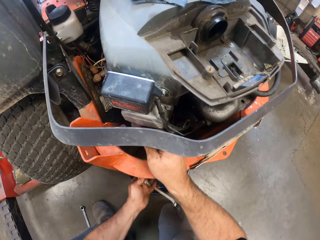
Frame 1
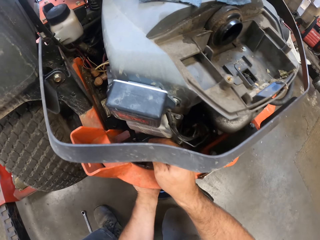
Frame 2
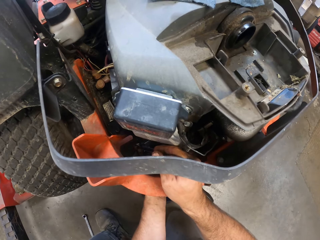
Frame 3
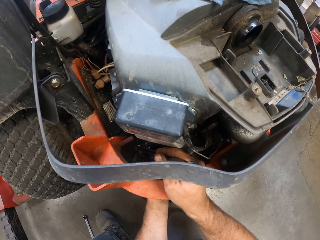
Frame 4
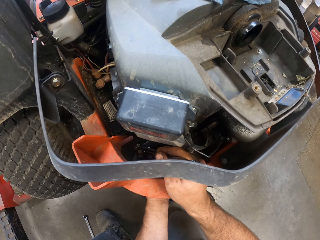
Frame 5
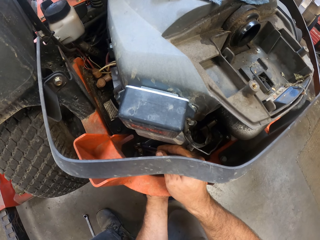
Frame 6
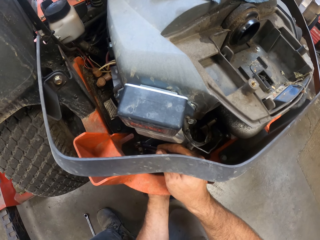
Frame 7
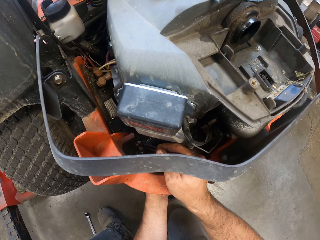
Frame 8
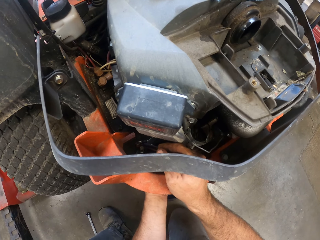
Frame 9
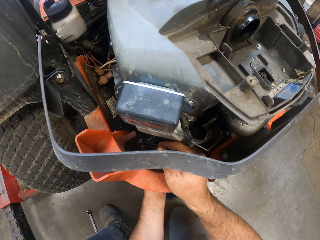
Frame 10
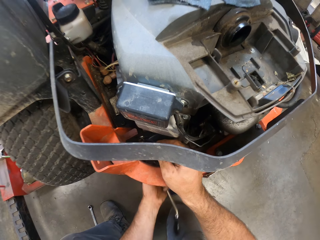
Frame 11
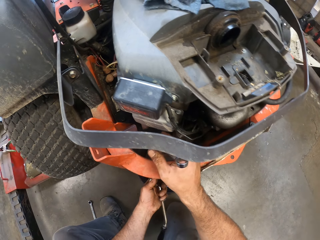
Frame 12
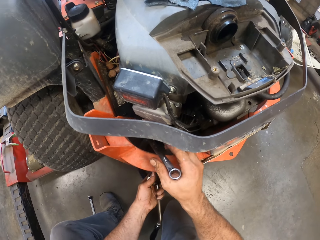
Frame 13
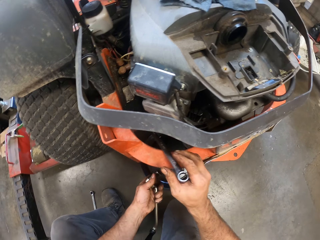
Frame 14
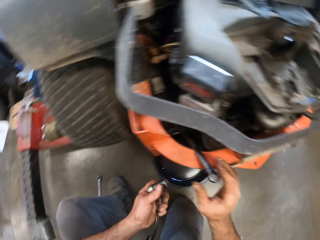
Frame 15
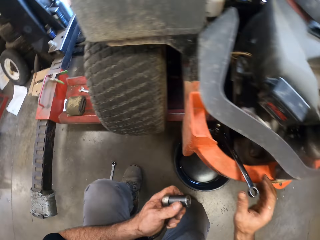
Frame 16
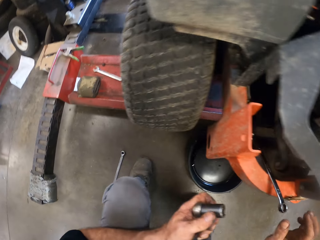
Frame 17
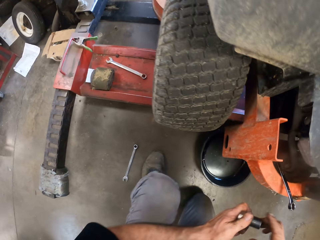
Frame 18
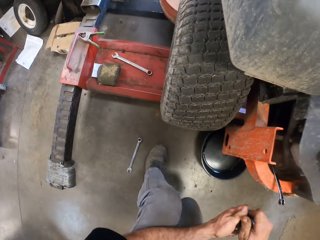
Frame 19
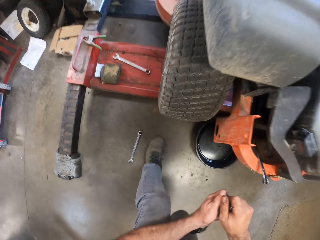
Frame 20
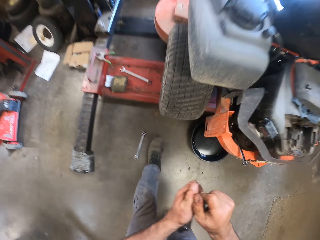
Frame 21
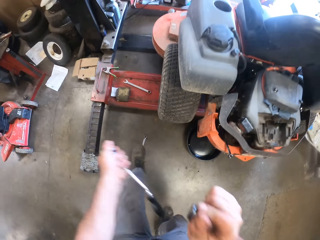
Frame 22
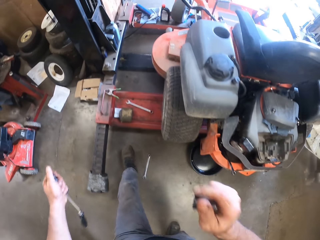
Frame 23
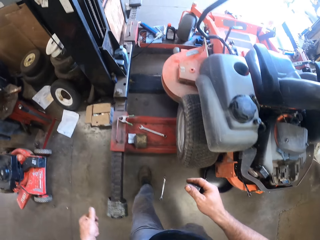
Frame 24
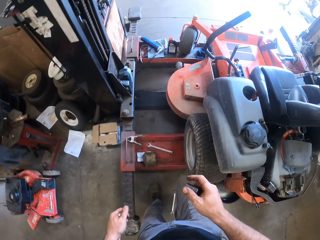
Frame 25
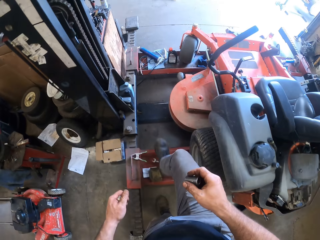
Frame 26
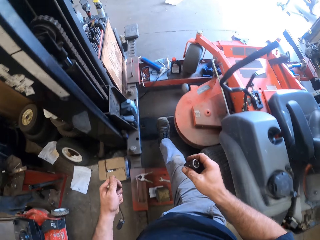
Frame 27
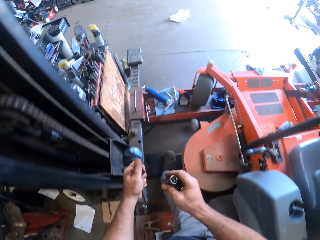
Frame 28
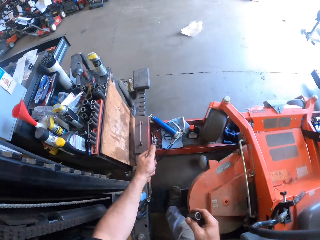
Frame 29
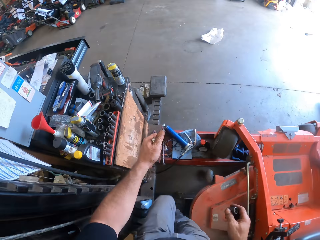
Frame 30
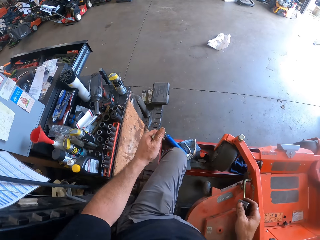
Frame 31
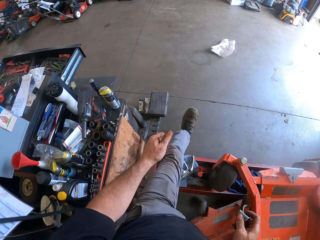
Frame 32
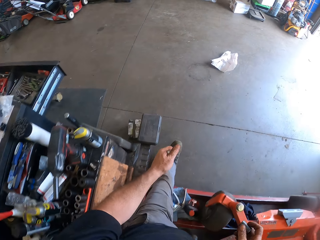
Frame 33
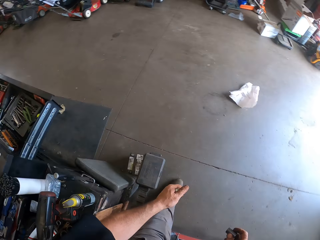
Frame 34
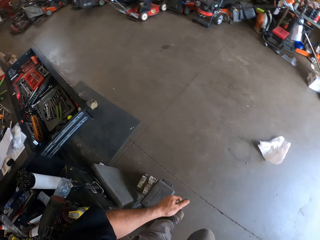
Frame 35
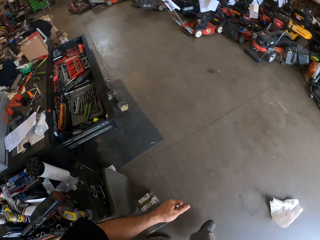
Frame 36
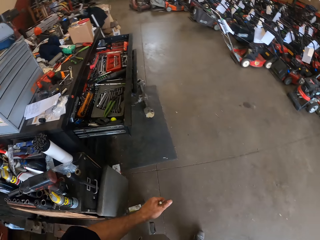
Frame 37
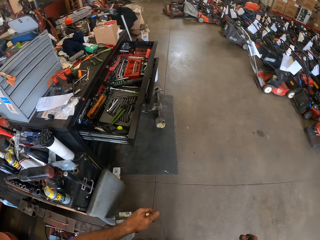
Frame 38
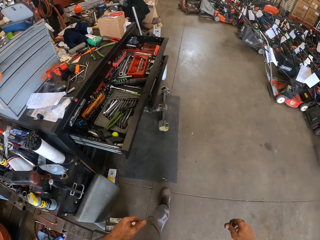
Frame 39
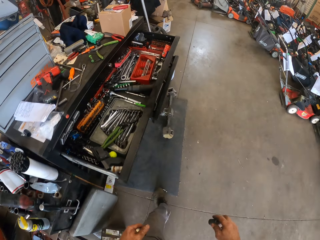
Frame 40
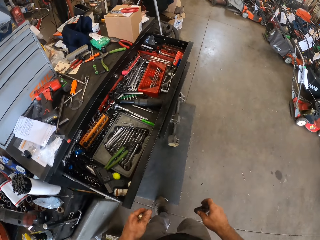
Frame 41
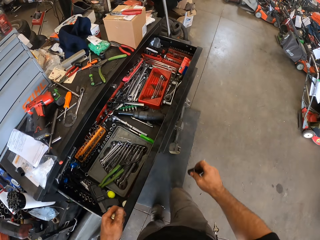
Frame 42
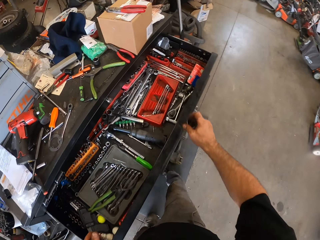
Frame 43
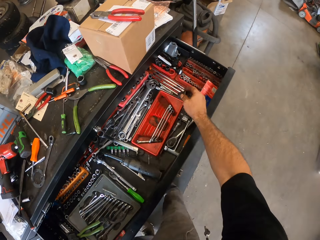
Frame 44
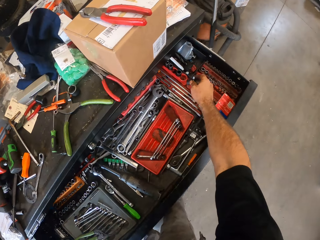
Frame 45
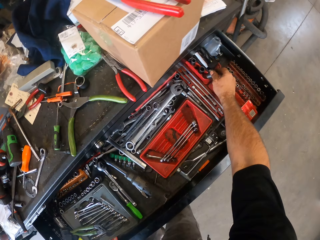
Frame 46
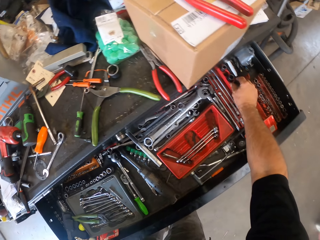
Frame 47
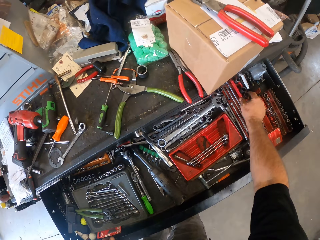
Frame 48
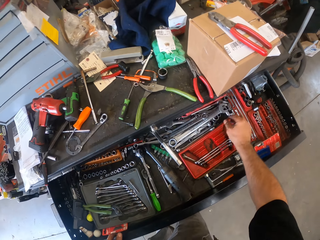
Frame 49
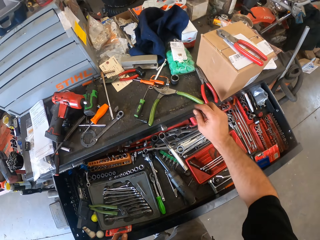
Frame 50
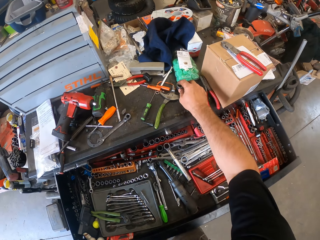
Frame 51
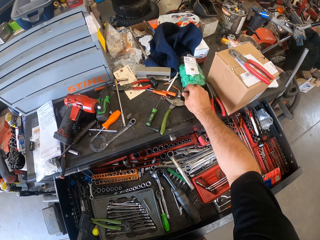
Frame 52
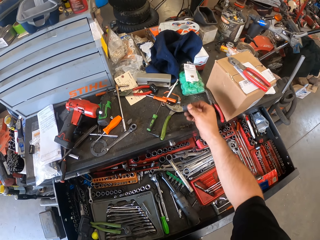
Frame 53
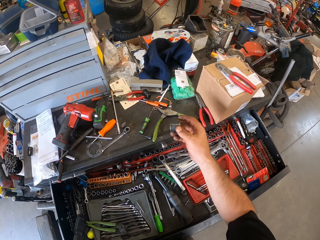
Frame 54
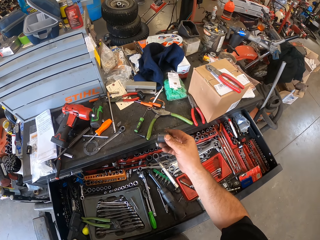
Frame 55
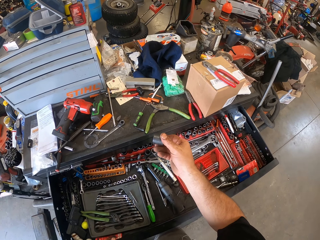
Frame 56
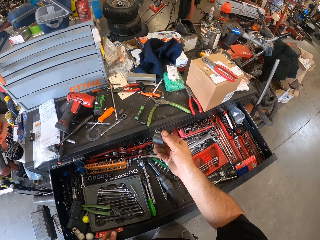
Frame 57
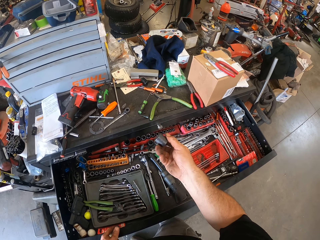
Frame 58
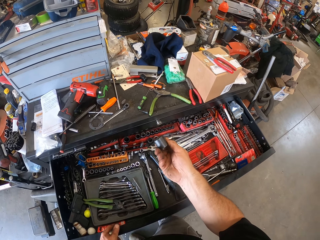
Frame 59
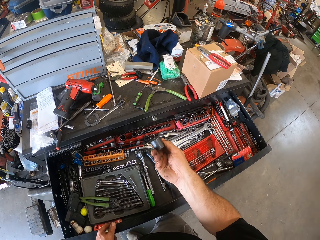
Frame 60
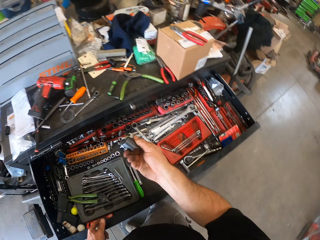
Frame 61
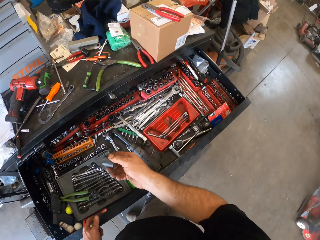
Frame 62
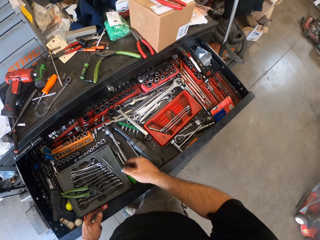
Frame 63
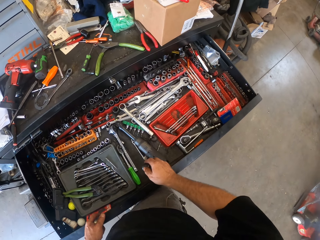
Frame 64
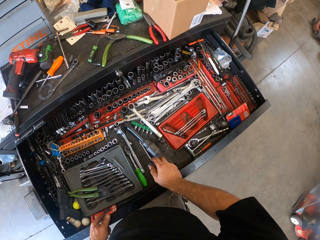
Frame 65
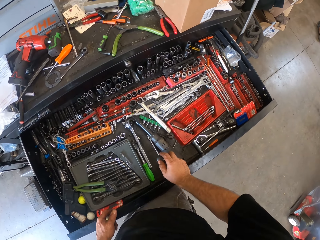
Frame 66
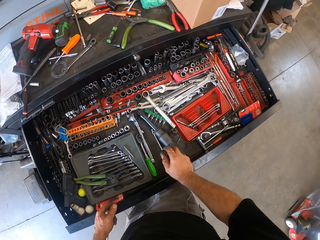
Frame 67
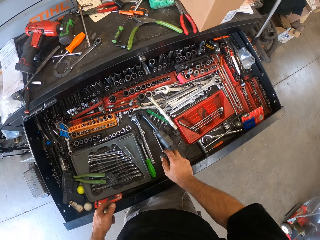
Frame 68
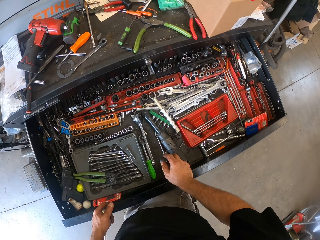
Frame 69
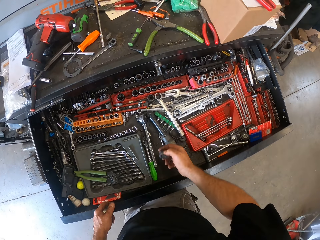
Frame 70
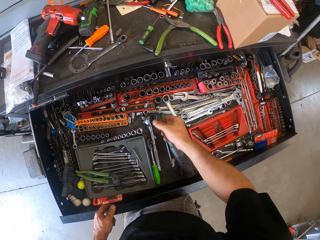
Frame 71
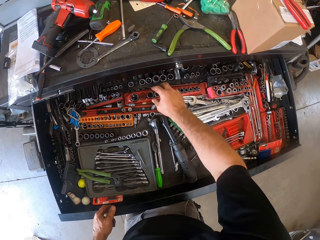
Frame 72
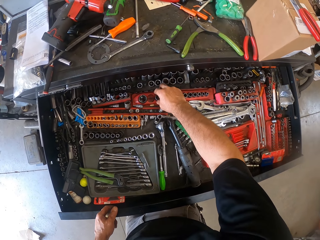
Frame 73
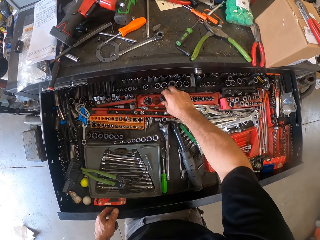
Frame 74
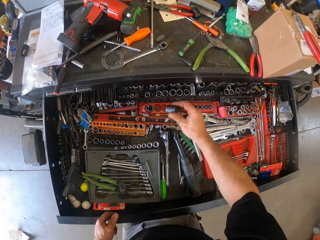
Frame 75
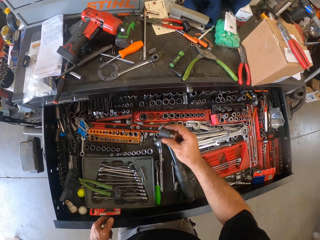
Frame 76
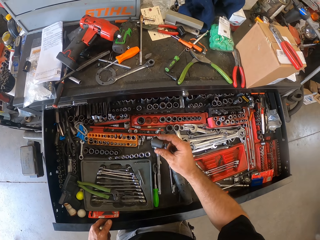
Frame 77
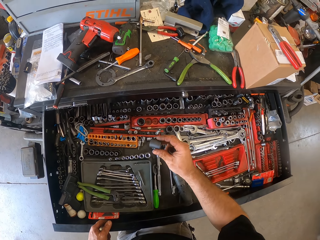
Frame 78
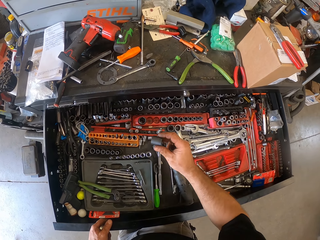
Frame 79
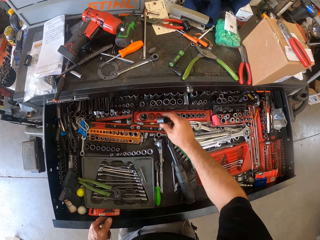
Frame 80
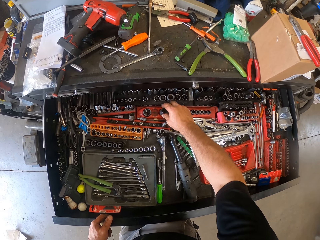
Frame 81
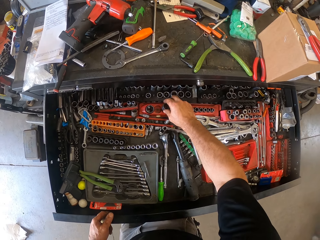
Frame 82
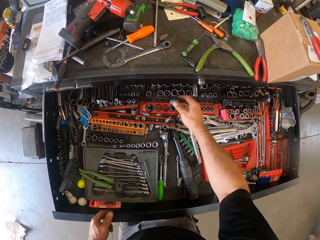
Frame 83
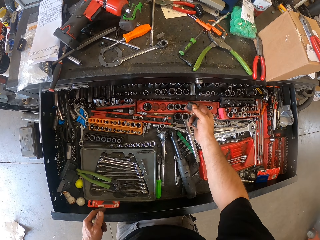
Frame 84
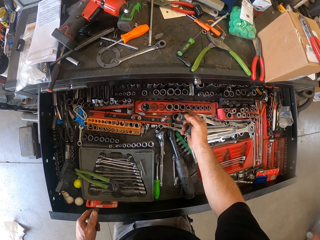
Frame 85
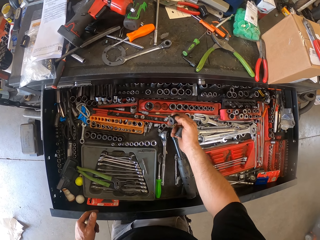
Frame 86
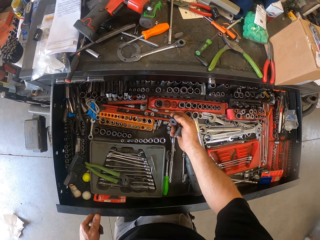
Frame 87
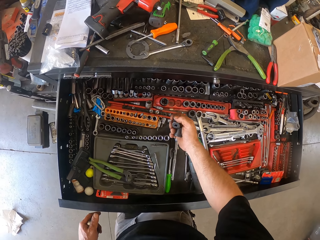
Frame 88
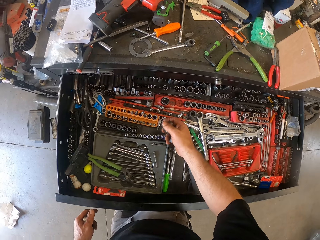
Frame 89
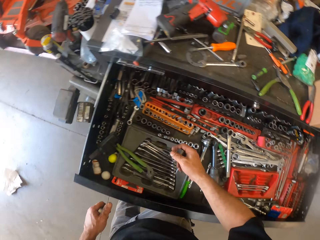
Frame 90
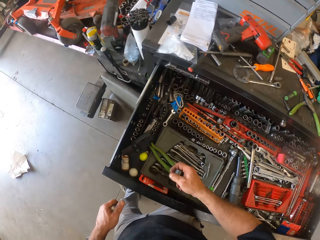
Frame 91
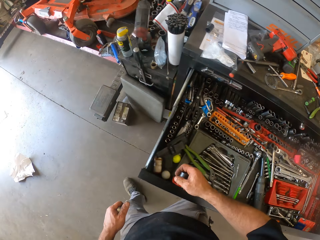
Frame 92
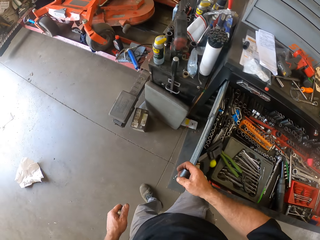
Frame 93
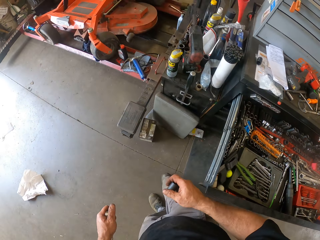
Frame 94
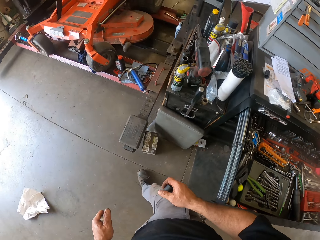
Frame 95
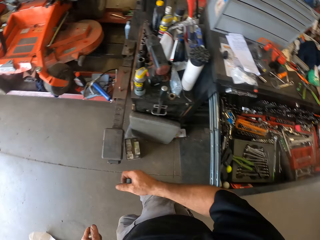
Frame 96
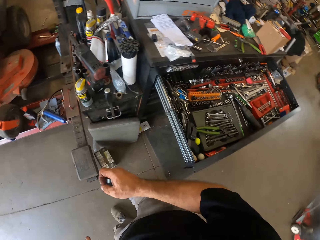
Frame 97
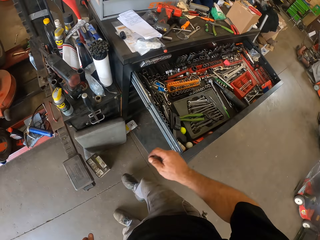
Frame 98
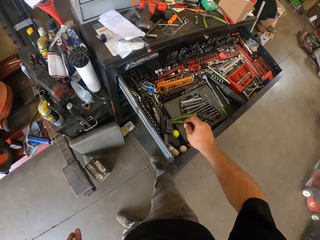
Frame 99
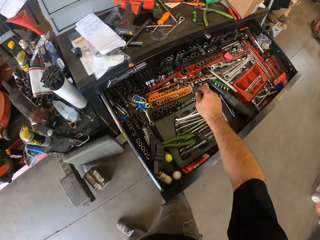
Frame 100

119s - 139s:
The camera wearer places the torque wrench on the bolt in the lawnmower engine. He loosens the bolt with the torque wrench. He removes the torque wrench from the lawnmower engine. He drops the wrench on the lawnmower. He stands upright. He removes a socket drive from the torque wrench. He walks around the workshop. He puts his hand in a drawer. He drops the socket drive in the drawer. He touches something. He picks up another socket drive from the table with his right hand. He places both his hands on the drawer. He puts something in the drawer. He pulls a drawer. He removes his right hand from the drawer. He picks up another socket drive from the drawer with his right hand. He takes a step forward. He walks round the workshop.

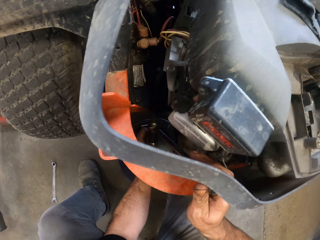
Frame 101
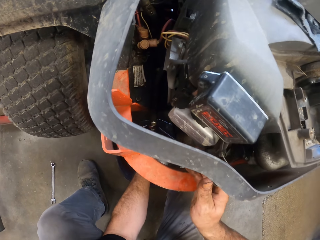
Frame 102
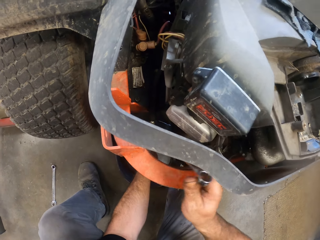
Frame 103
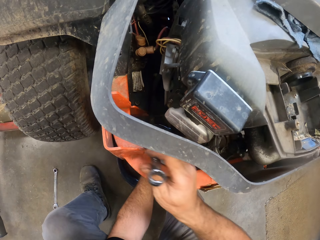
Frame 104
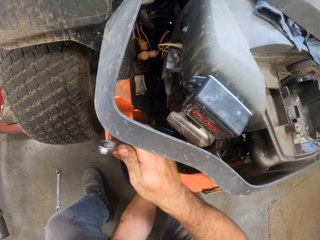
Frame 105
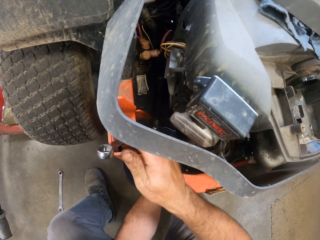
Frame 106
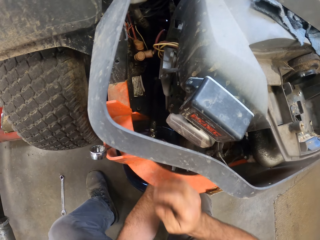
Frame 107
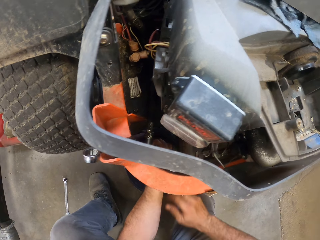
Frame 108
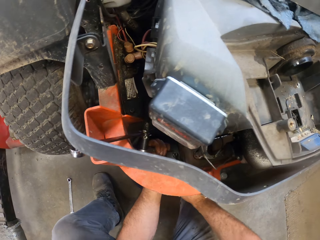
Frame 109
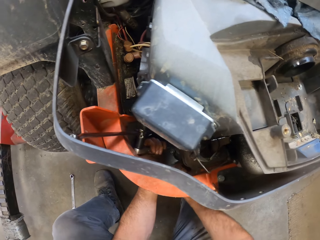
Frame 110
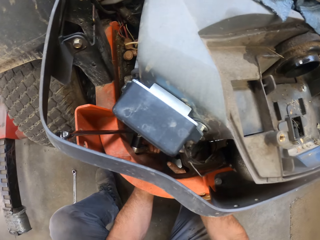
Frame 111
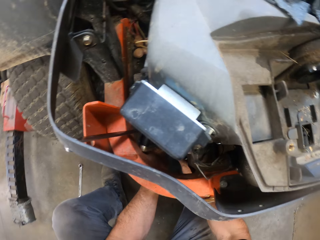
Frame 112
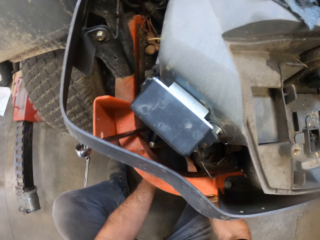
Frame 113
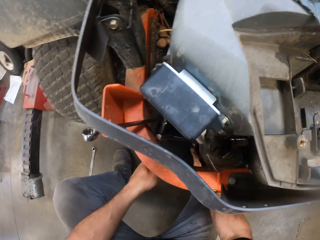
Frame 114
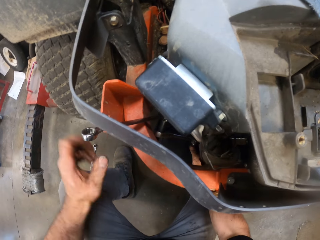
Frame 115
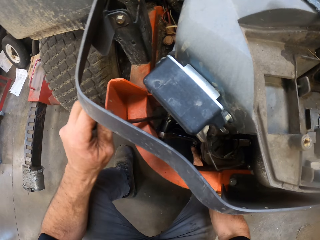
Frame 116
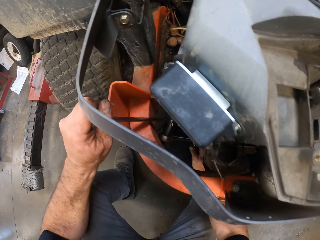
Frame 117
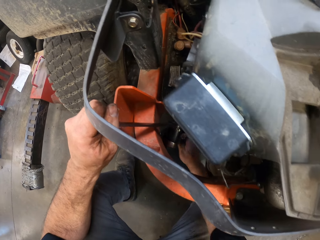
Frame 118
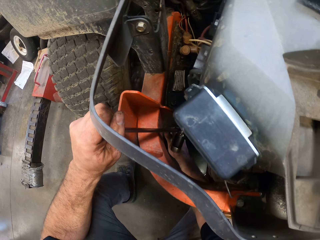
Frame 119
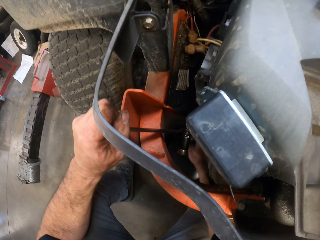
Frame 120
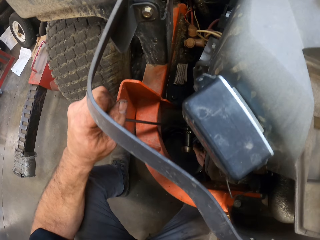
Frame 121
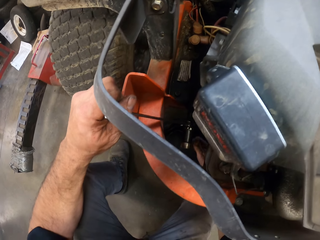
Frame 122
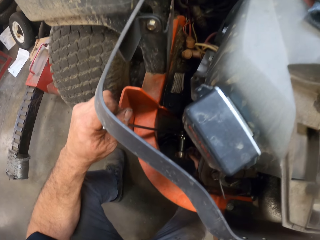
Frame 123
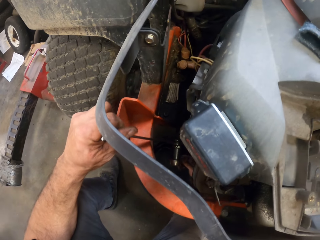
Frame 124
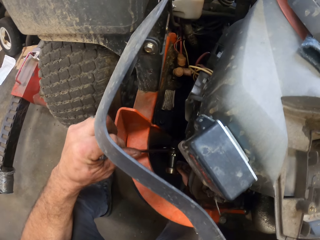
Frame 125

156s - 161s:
The camera wearer removes his right hand from the wrench. He places his right hand on the torque wrench. He removes his left hand from the torque wrench. He places his left hand on the wrench and tightens the bolt and nut with the torque wrench and the wrench with both his hands.
